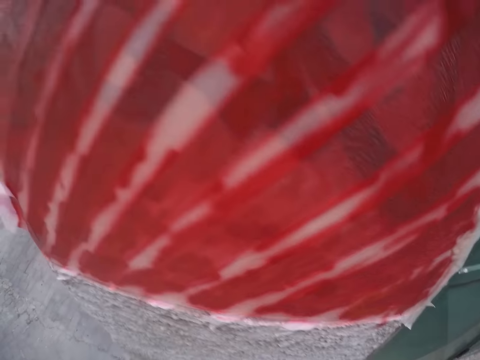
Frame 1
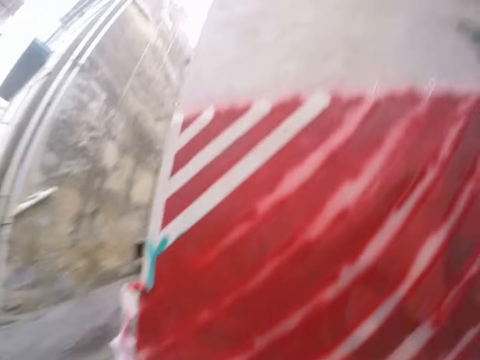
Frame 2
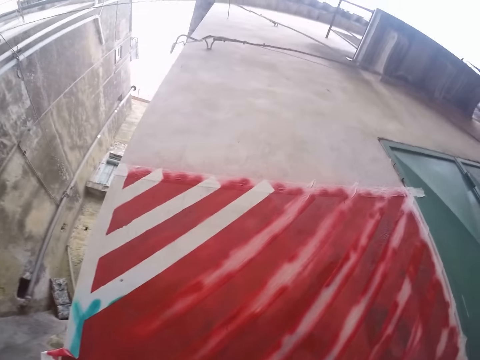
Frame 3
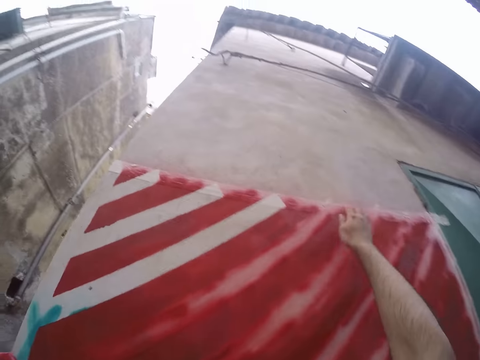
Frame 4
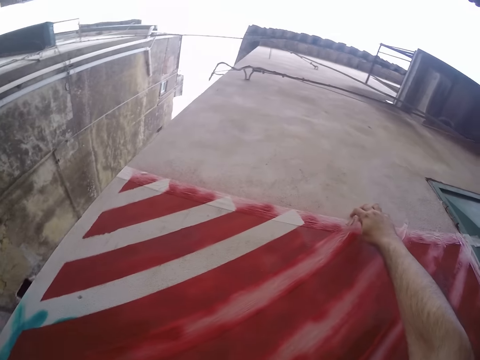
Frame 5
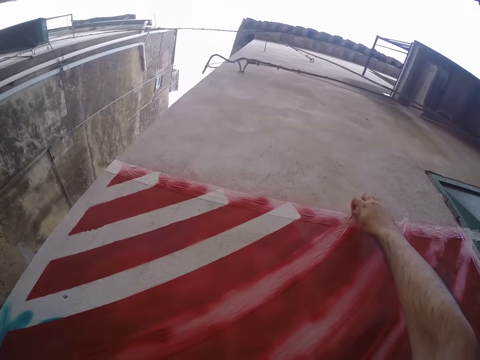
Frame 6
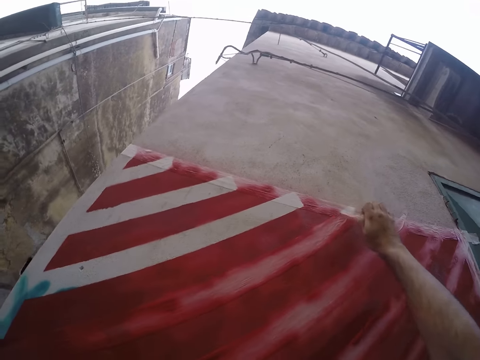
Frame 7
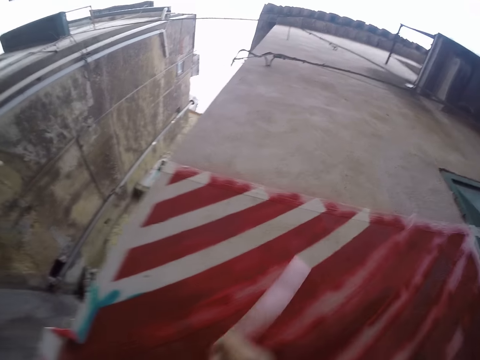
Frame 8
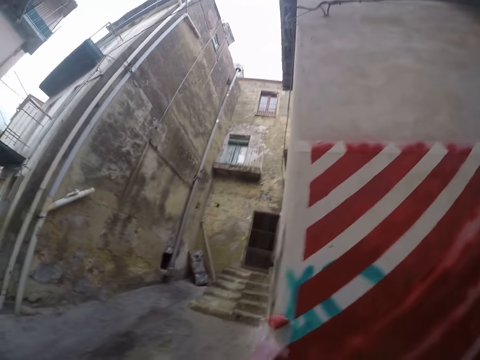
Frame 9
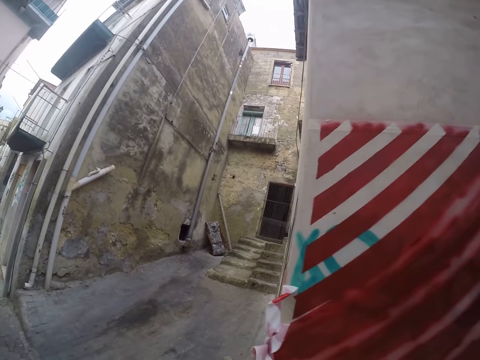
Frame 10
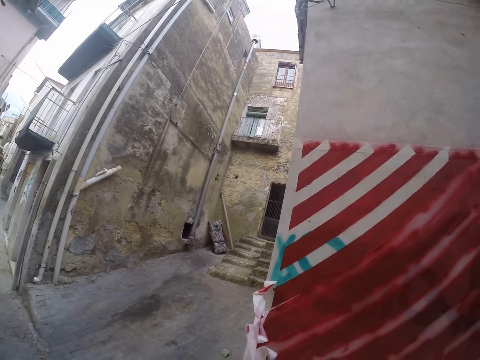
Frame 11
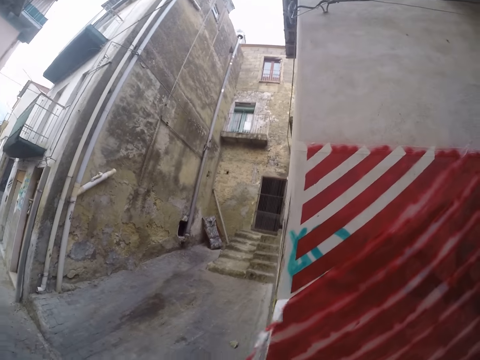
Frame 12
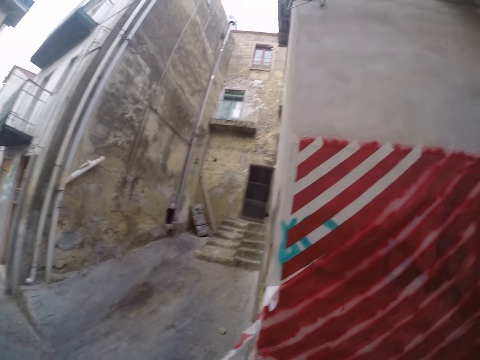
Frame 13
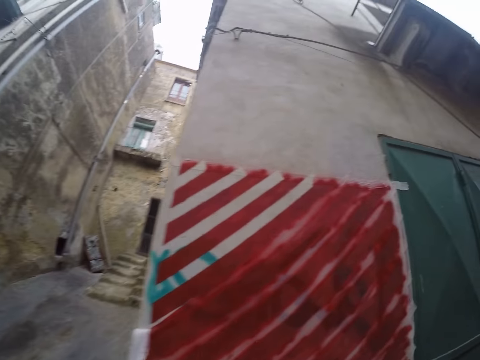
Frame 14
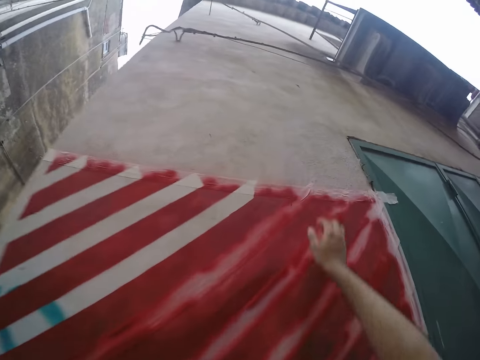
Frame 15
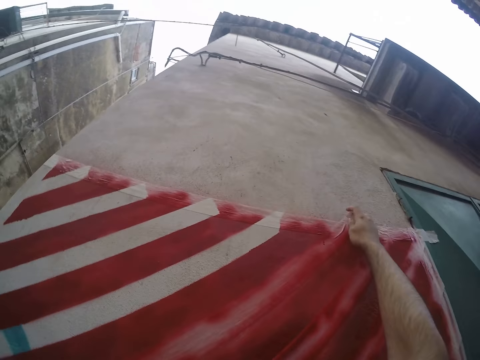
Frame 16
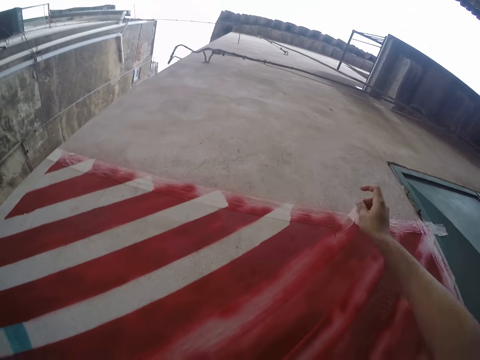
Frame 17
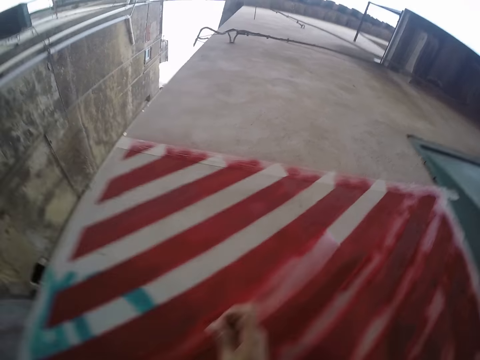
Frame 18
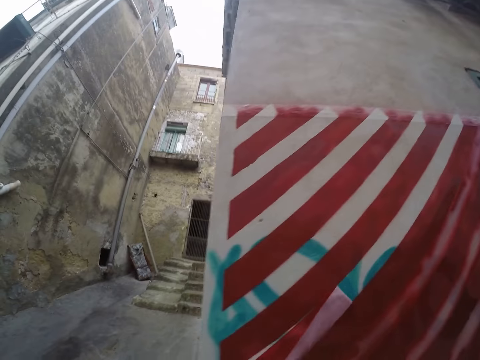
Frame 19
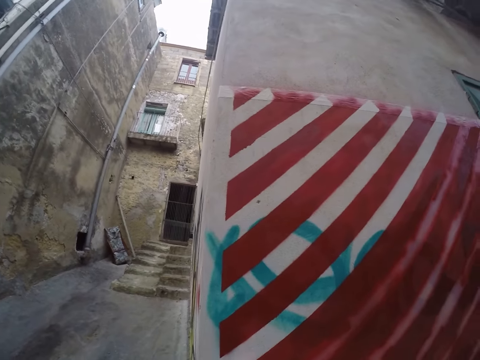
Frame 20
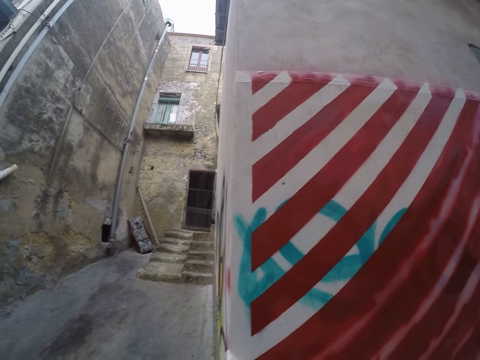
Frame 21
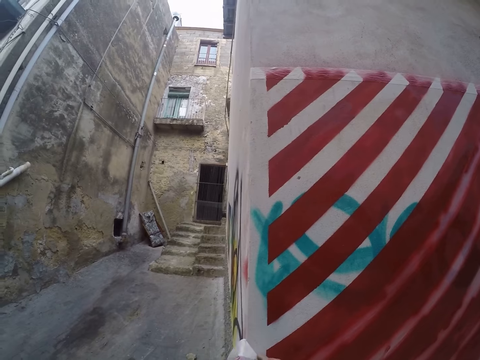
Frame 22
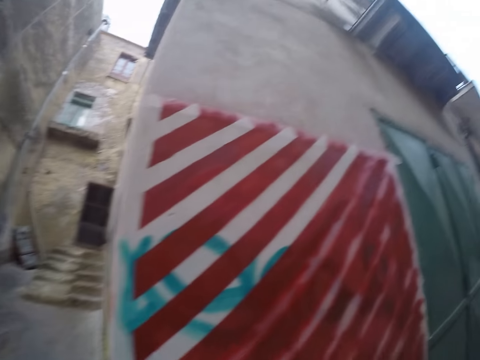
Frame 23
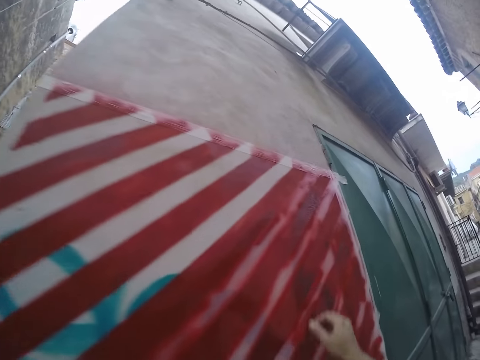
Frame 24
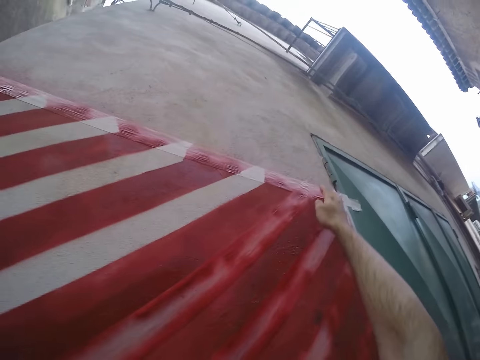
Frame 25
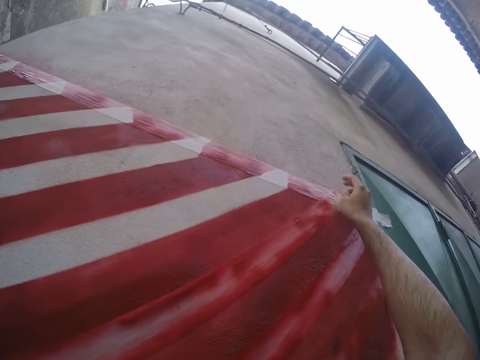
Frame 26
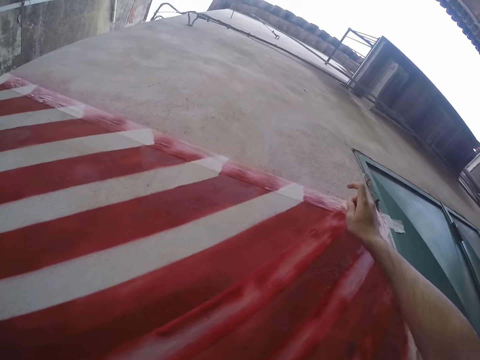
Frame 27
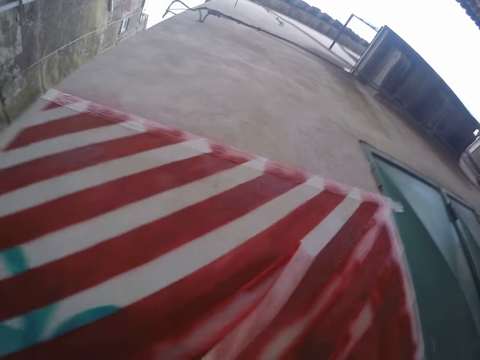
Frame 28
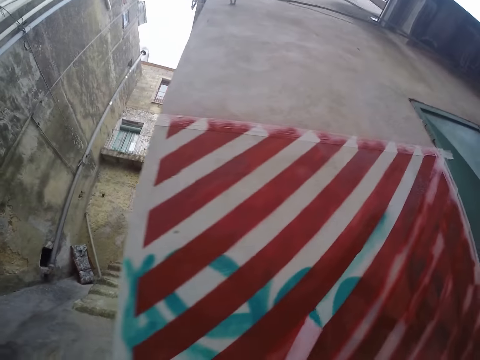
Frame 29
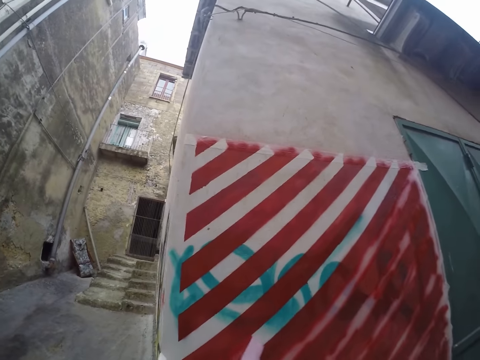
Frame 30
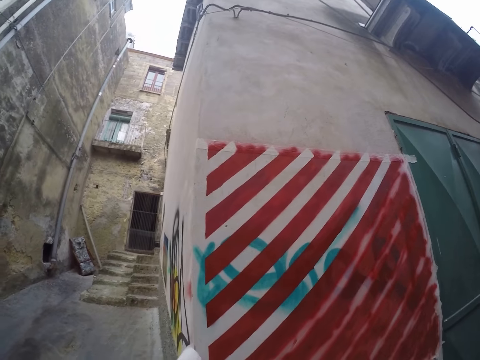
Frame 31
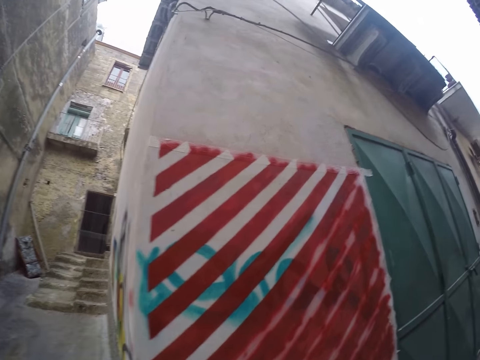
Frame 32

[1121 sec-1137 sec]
The camera wearer peels a masking tape from the wall with his right hand. He does so repeatedly.

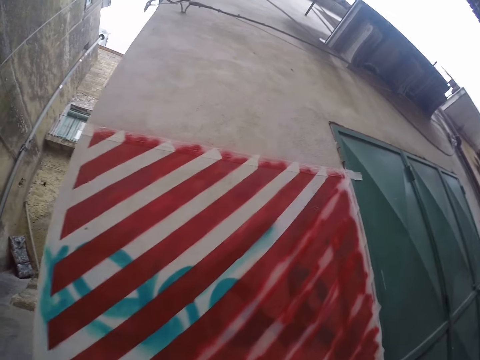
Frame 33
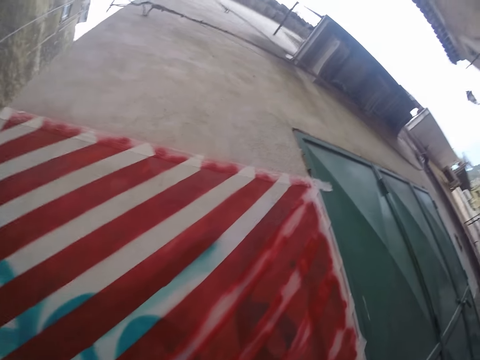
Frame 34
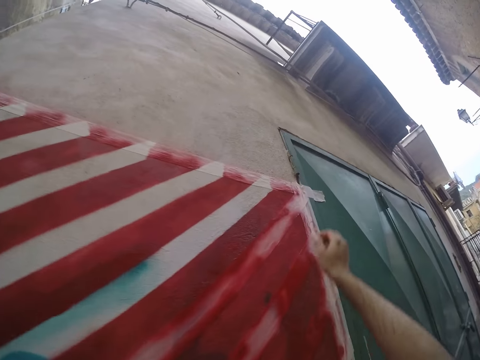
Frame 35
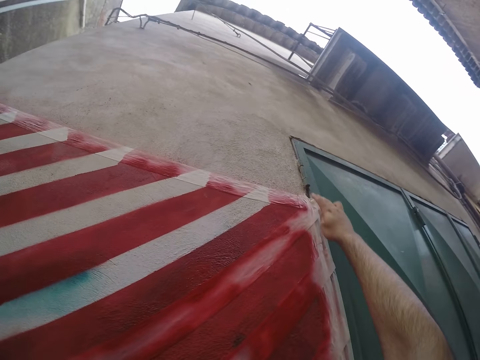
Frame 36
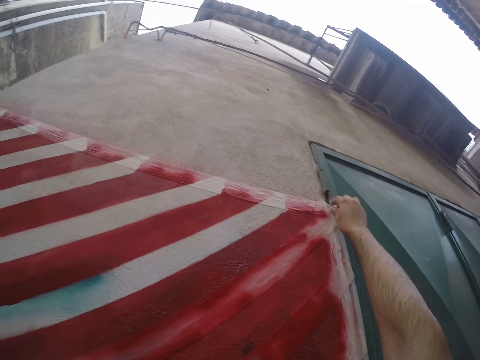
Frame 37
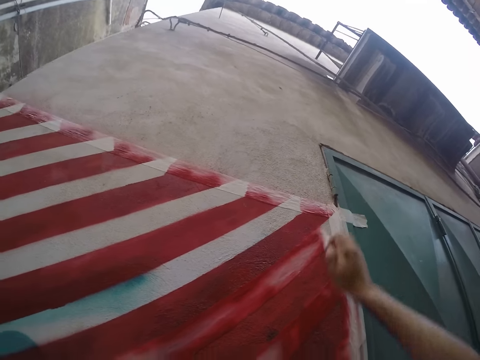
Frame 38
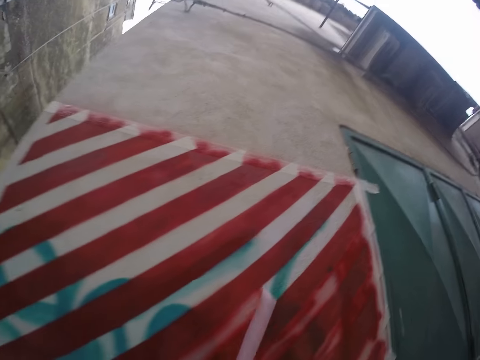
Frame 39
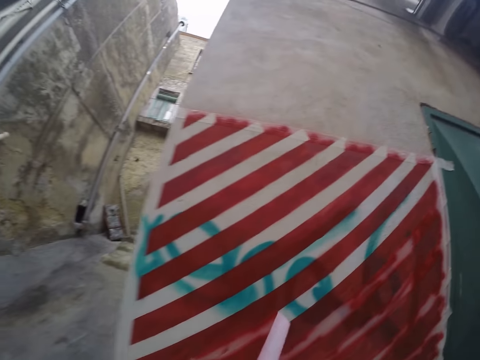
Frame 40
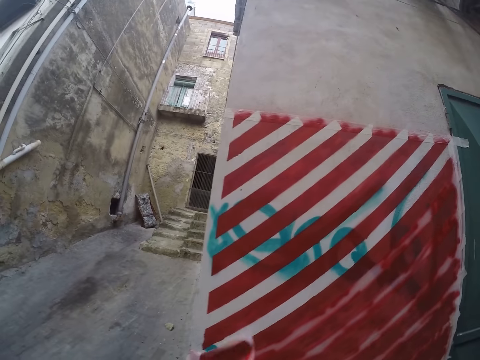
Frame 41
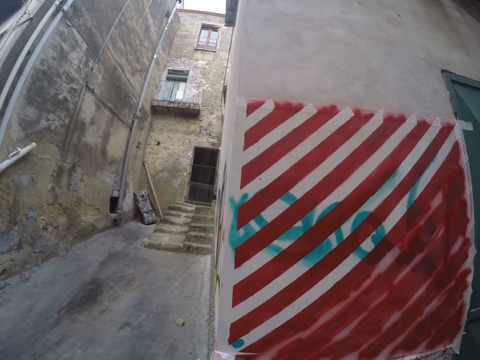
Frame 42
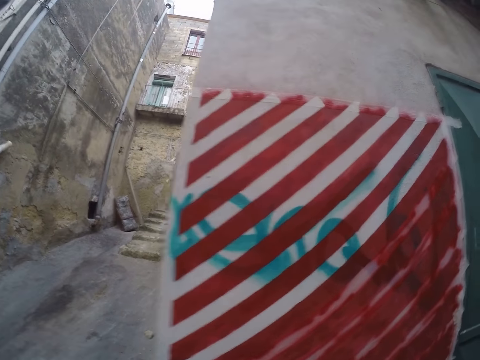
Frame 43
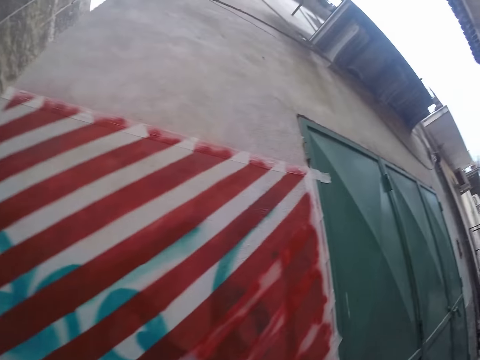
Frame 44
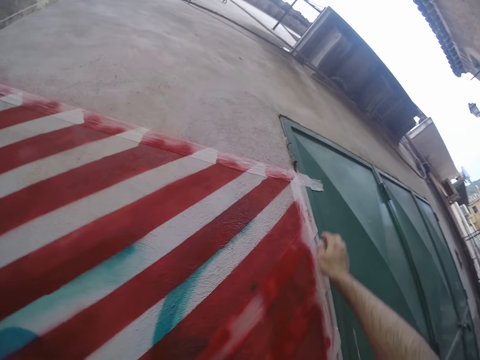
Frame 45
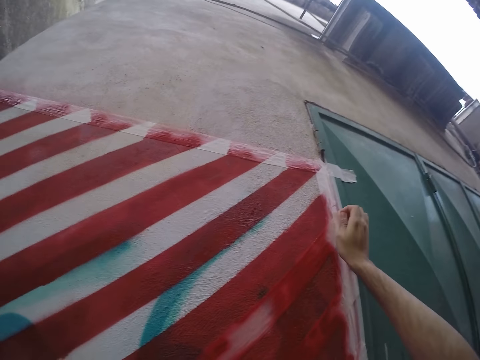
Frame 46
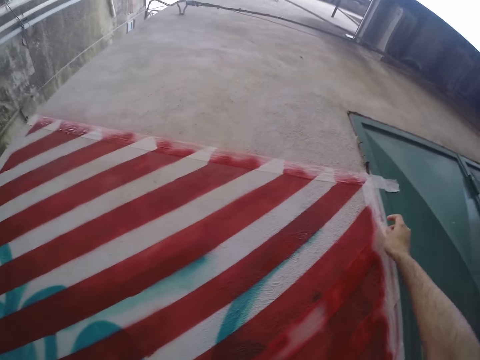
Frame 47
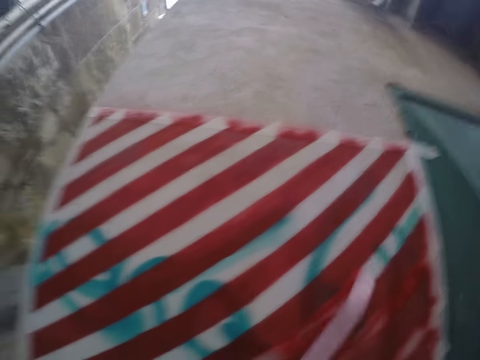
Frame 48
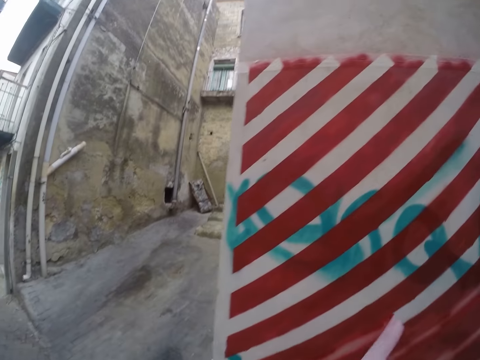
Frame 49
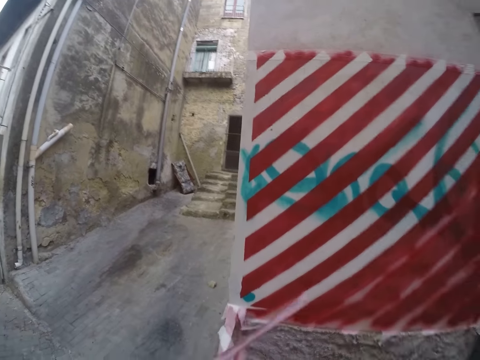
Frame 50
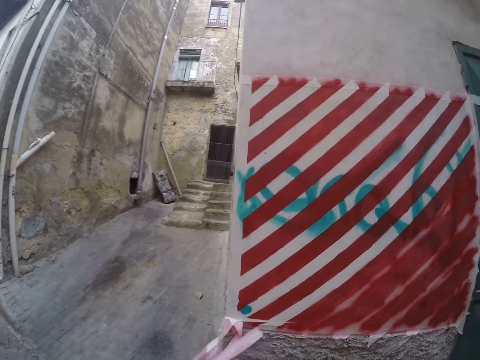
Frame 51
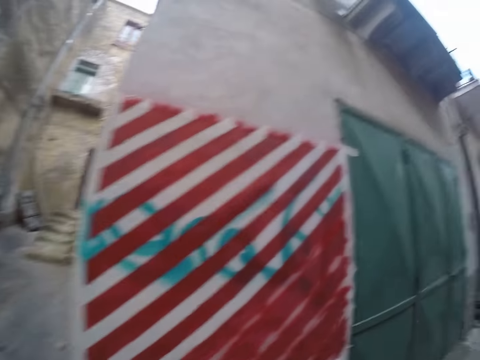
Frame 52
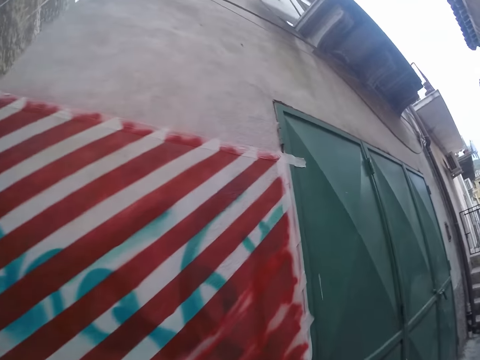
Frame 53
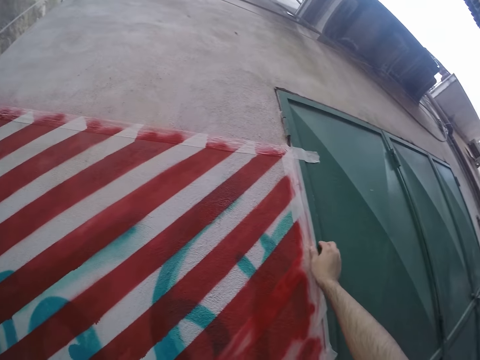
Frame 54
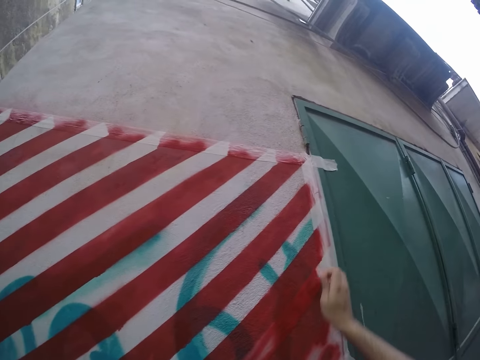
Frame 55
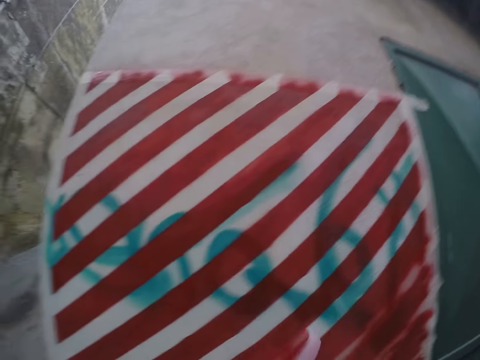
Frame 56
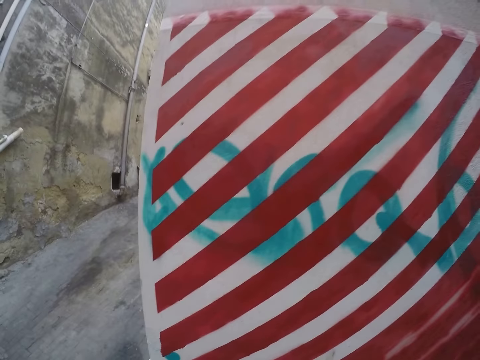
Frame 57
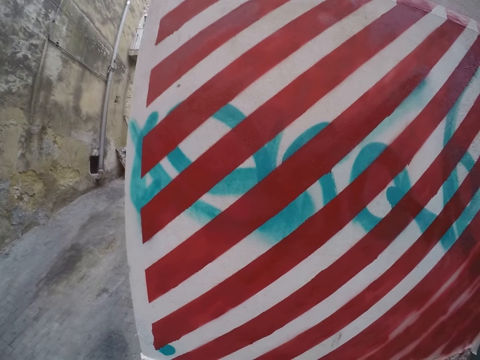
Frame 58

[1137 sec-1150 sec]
The camera wearer peels a masking tape from the wall with his right hand. He does so repeatedly.
